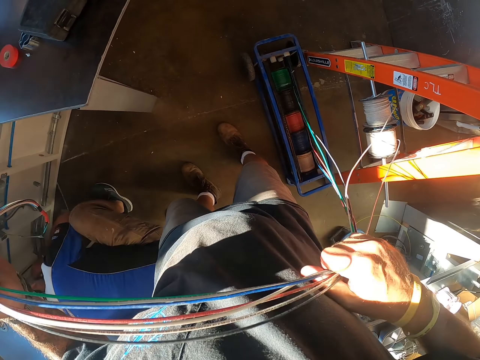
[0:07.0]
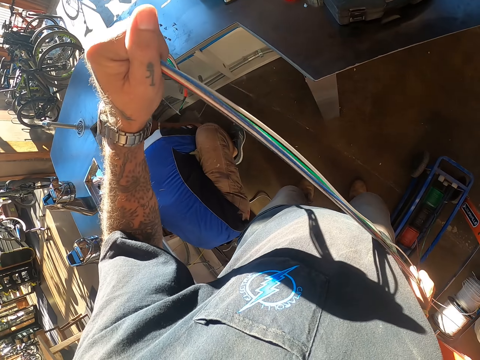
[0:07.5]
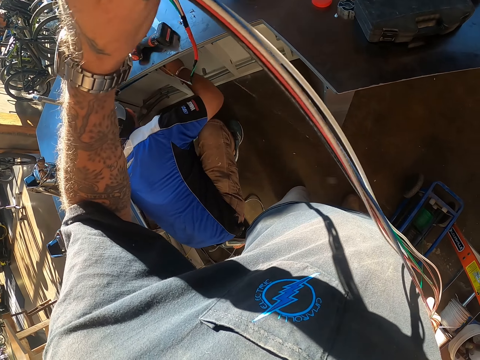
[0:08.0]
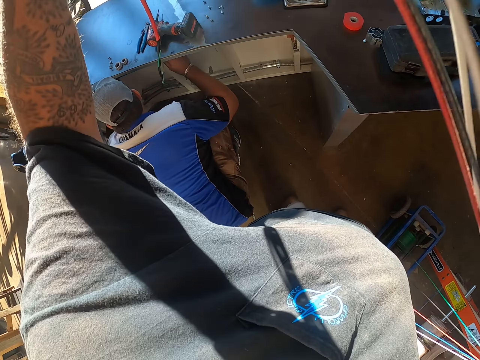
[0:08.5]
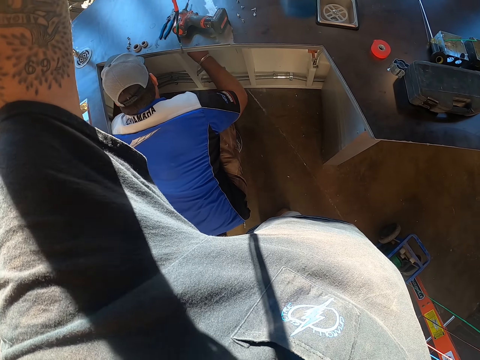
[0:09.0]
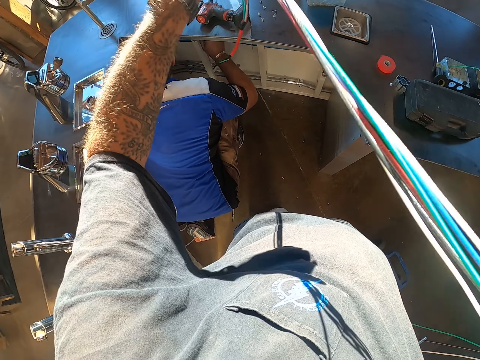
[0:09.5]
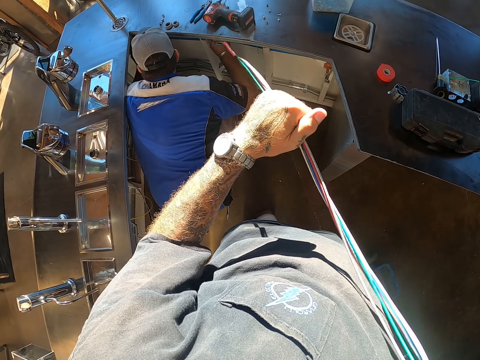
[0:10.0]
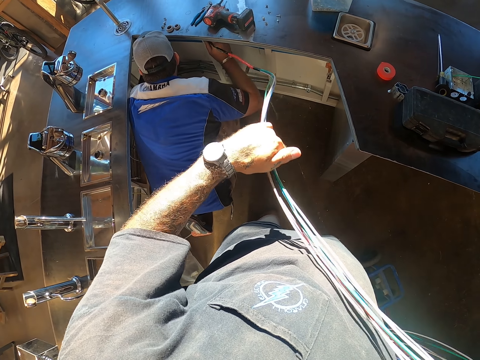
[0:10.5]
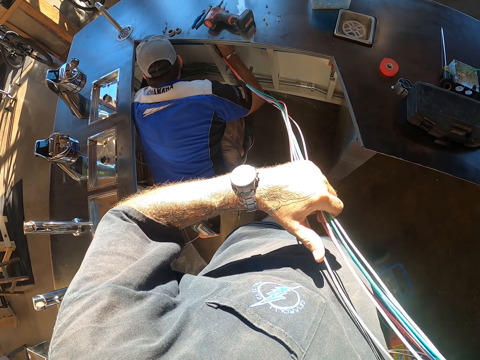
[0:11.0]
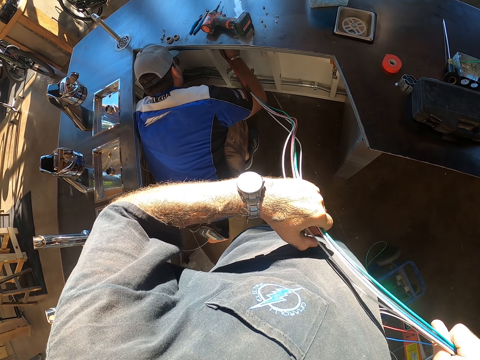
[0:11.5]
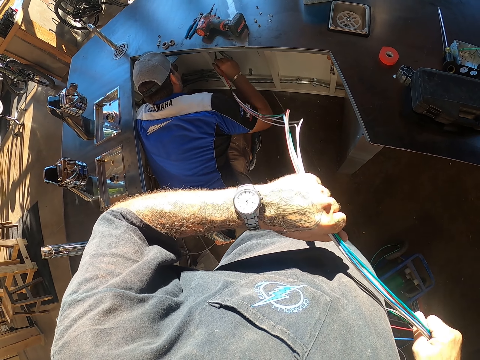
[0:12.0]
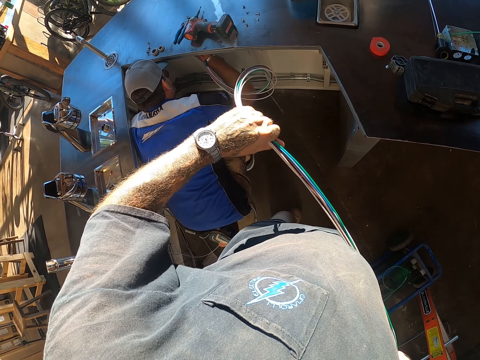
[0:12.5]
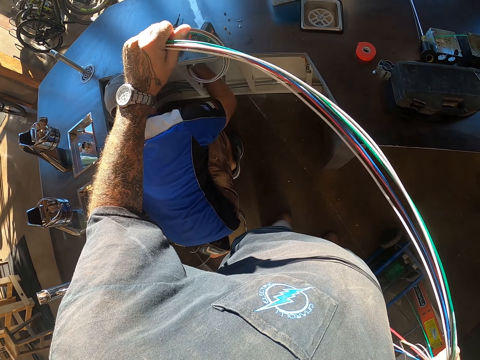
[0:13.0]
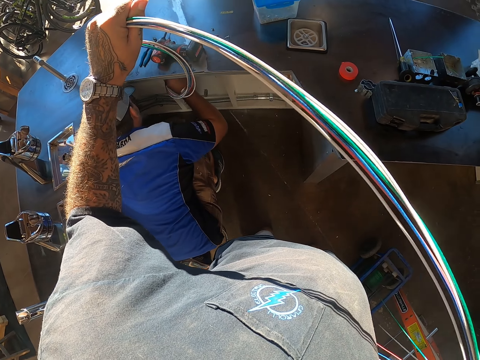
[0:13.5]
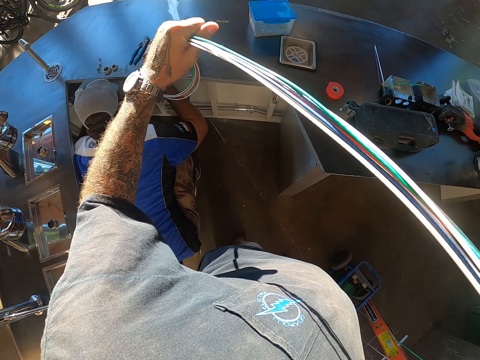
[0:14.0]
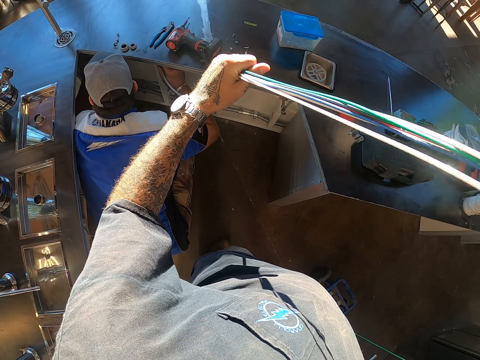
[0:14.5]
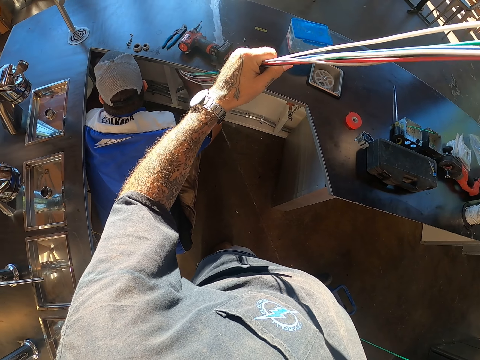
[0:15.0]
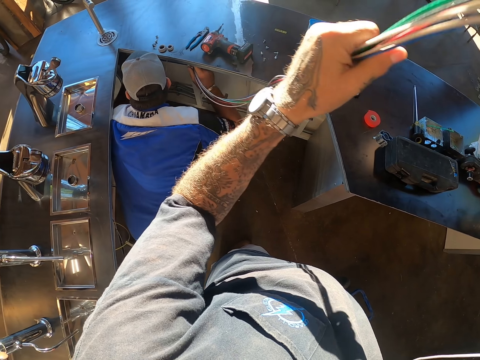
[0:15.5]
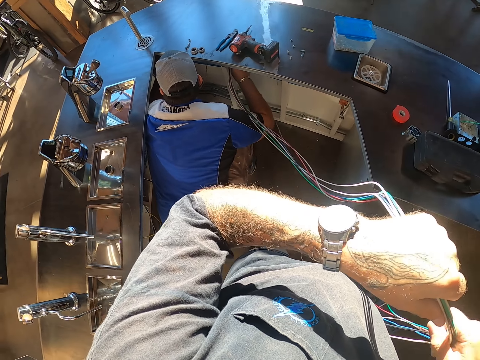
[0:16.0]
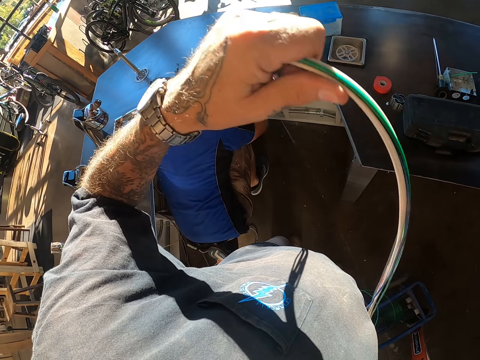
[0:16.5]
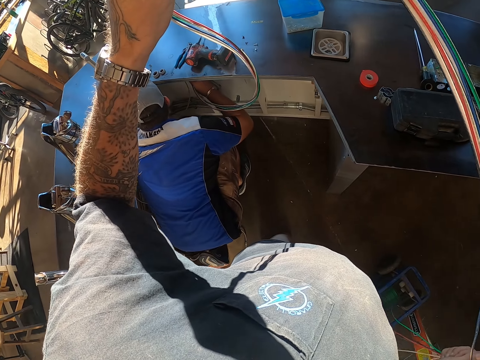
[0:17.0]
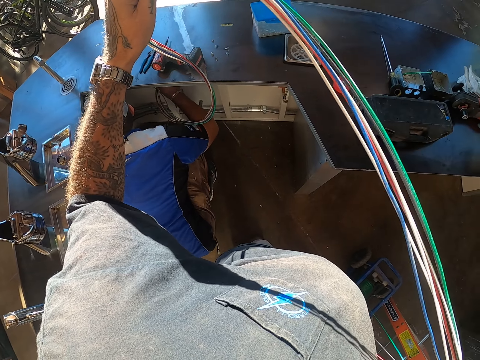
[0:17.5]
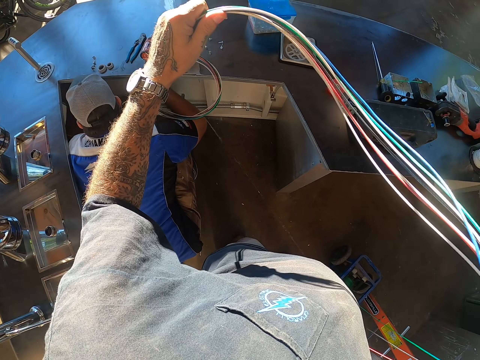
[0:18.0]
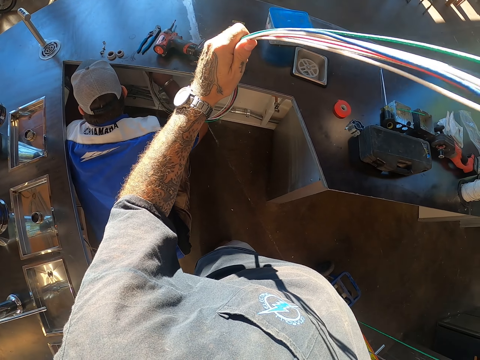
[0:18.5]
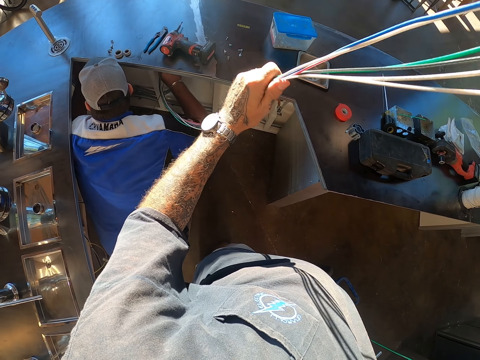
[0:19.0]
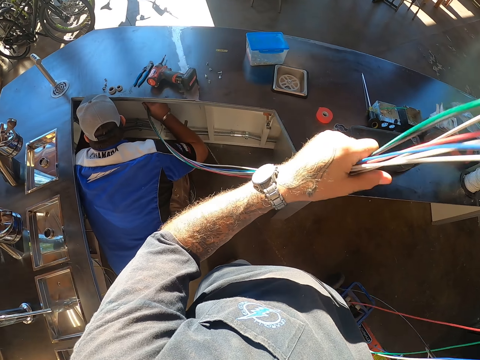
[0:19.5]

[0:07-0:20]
A man fixes the wires. The man pulls the wire. The camera wearer pulls the wire.

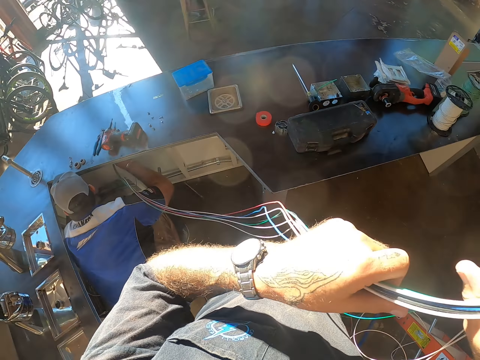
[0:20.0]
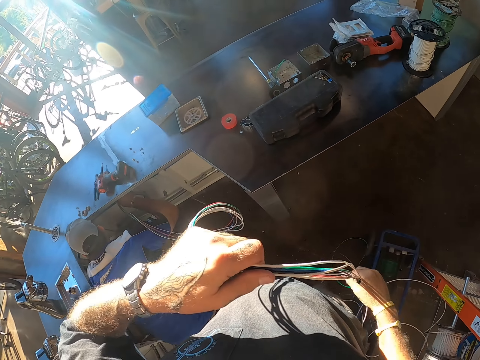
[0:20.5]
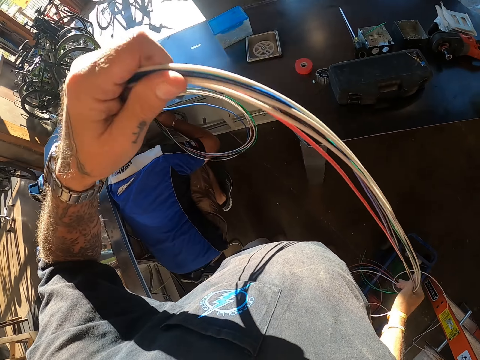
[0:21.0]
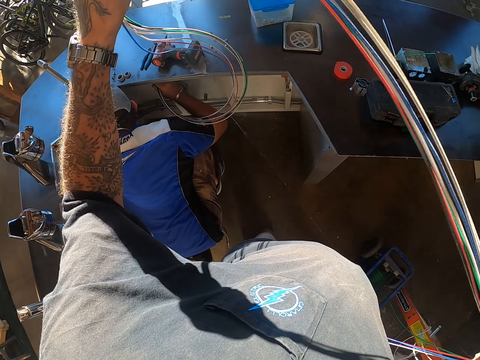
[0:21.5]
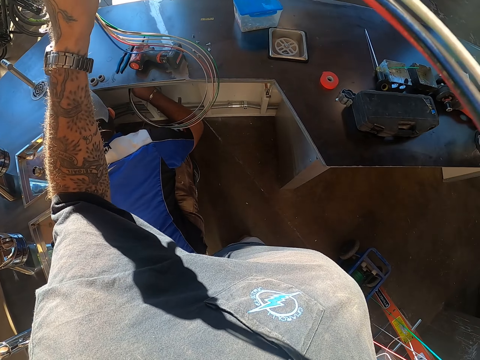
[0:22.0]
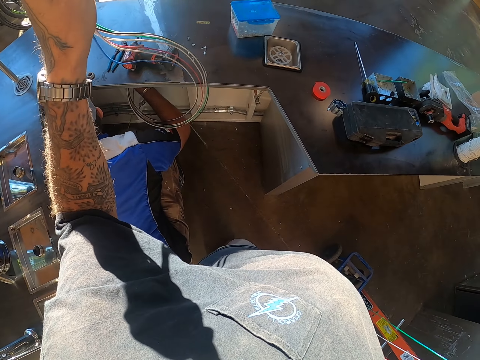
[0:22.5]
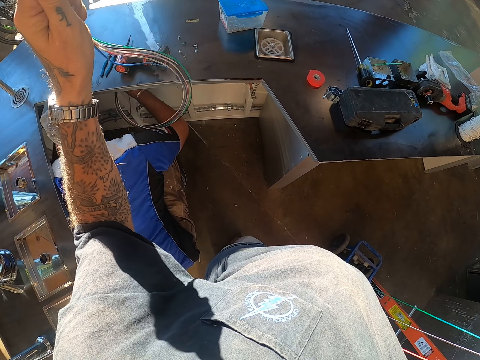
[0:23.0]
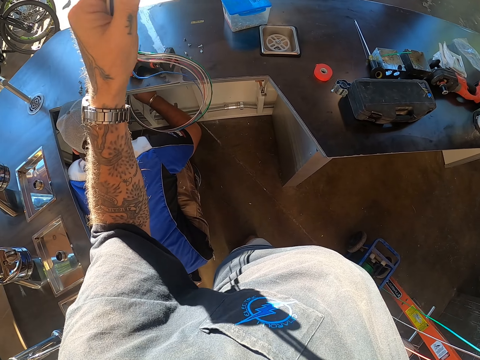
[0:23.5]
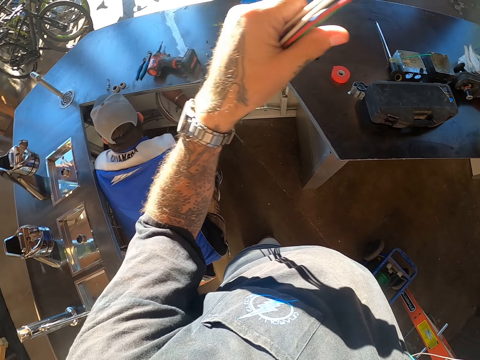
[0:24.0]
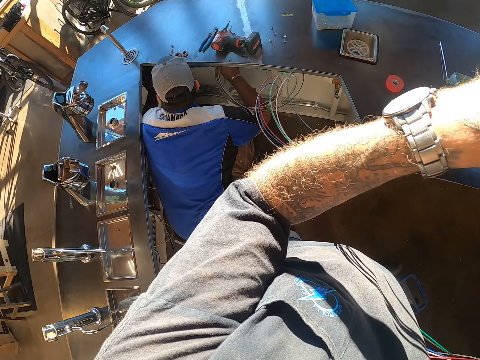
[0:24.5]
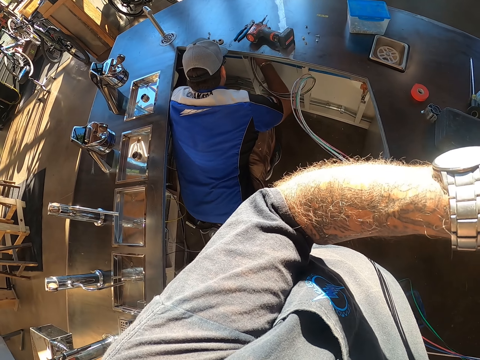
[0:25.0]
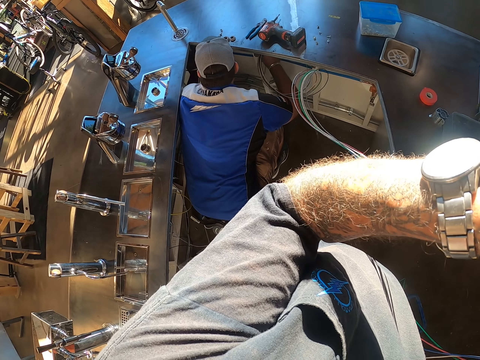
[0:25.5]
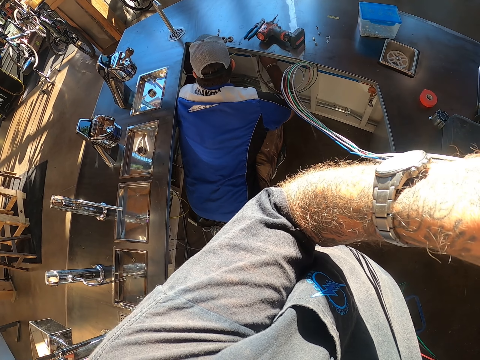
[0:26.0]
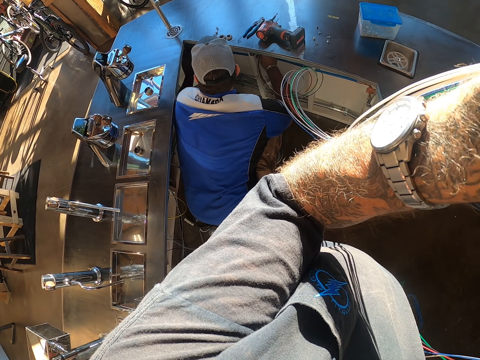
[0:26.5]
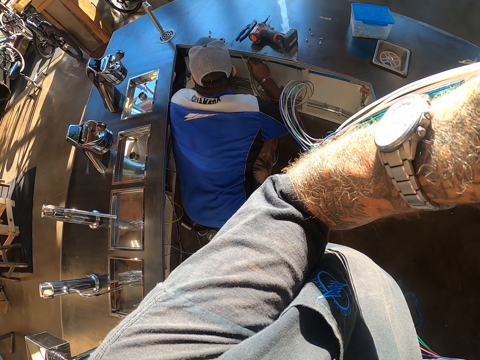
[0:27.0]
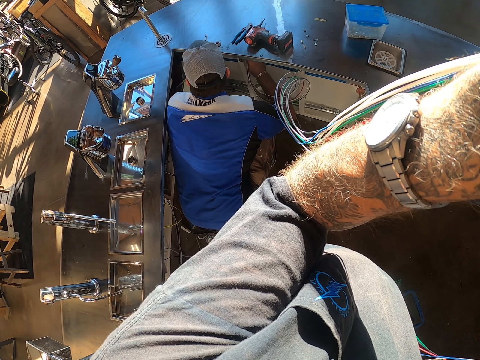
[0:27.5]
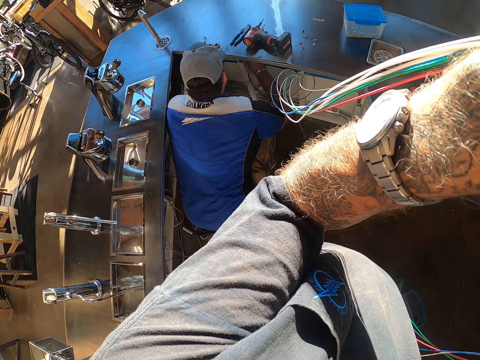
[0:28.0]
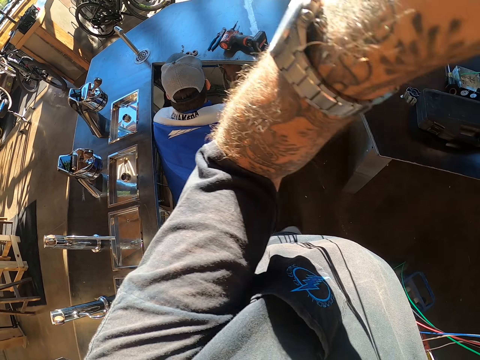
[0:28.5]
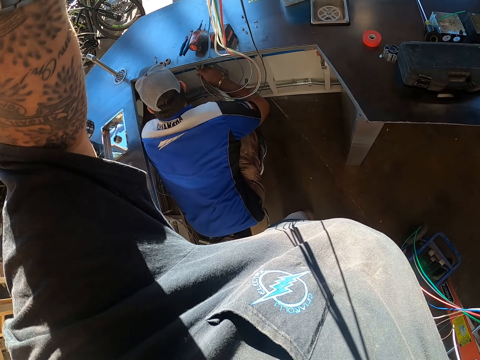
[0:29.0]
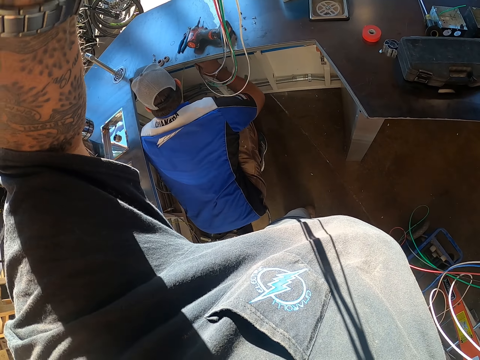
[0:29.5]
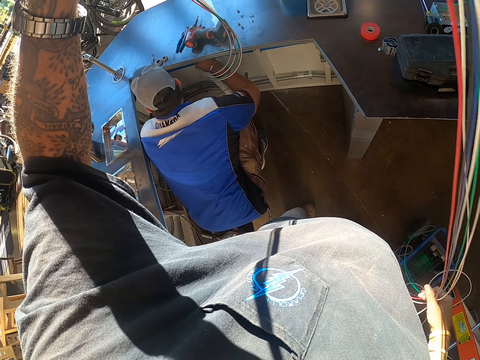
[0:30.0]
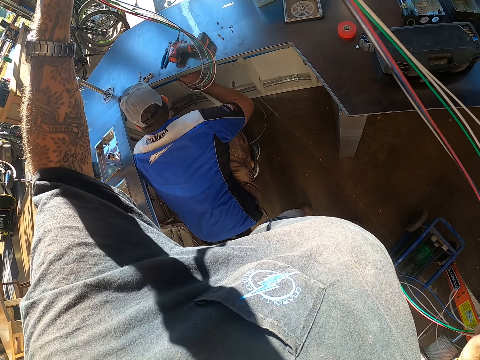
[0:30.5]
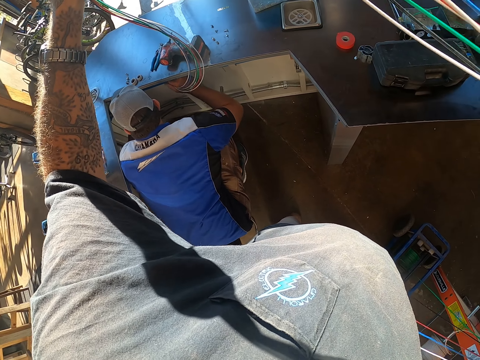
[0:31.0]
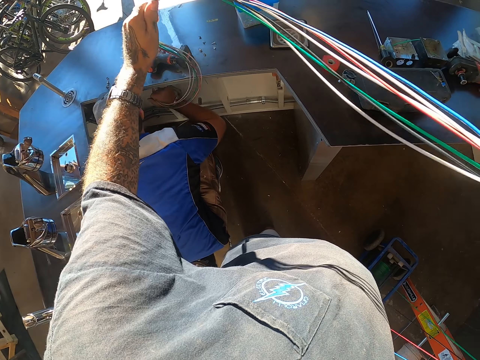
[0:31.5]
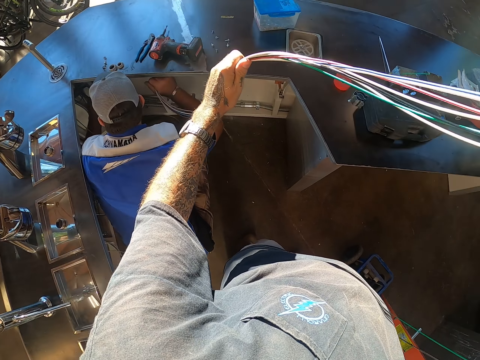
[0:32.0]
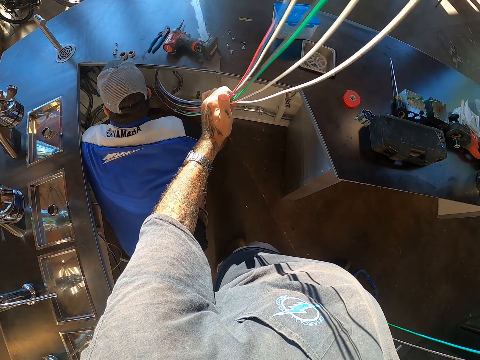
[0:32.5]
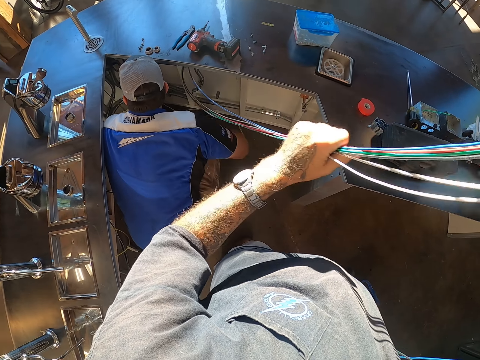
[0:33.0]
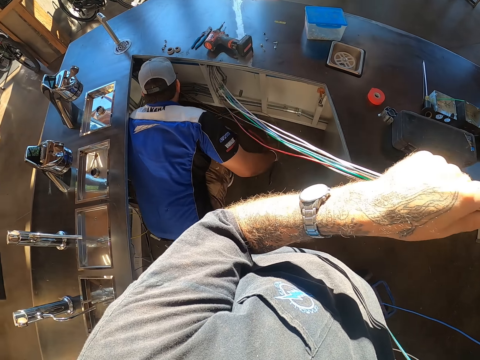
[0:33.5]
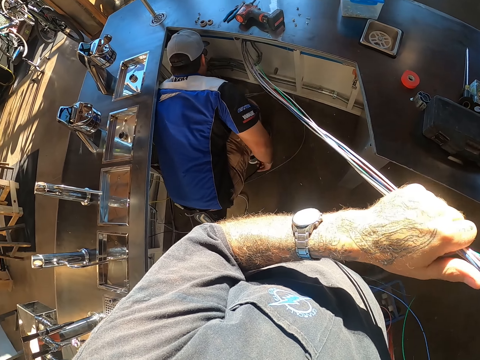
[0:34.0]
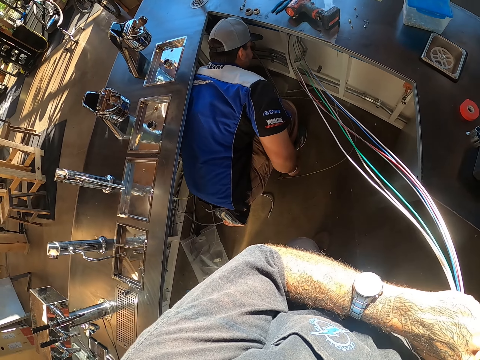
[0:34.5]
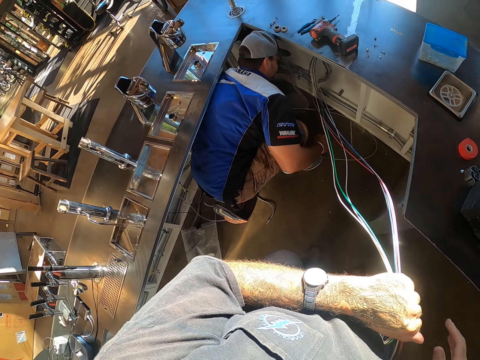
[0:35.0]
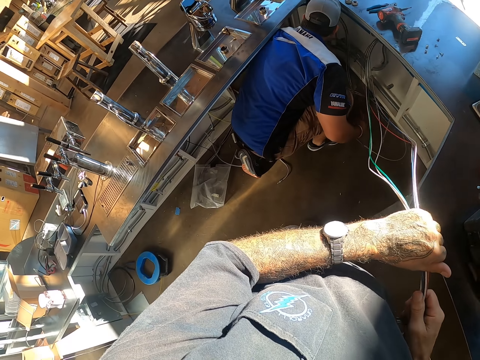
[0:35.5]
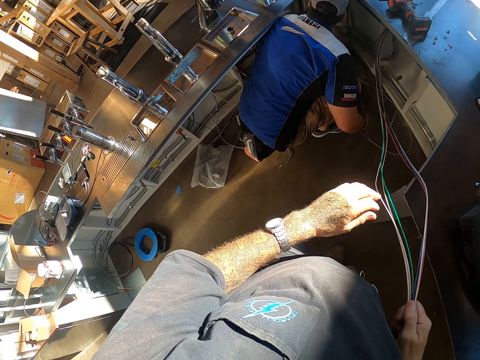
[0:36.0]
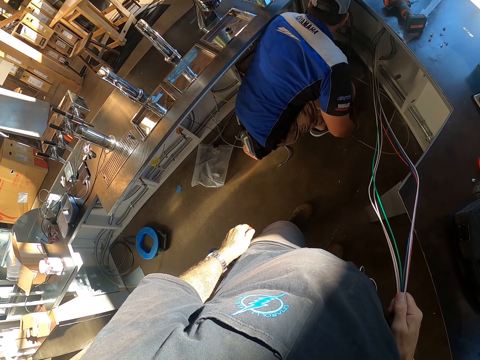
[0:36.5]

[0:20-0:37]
A man pulls the wire. The camera wearer stares at the man. The man pulls the wire. The camera wearer stares at the man.
